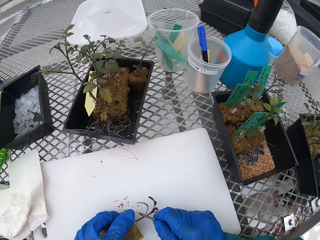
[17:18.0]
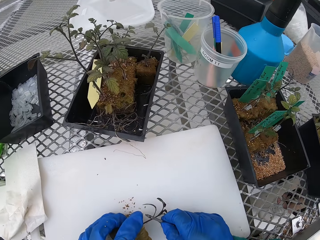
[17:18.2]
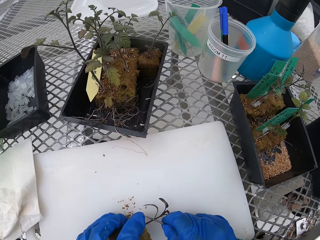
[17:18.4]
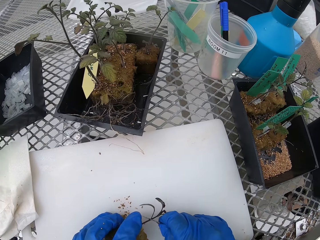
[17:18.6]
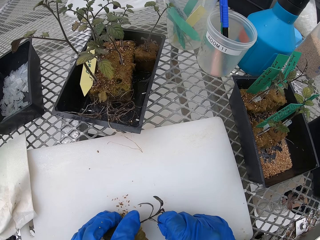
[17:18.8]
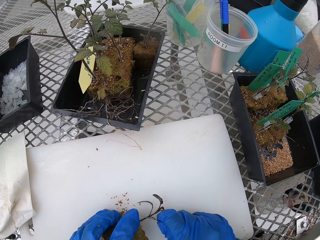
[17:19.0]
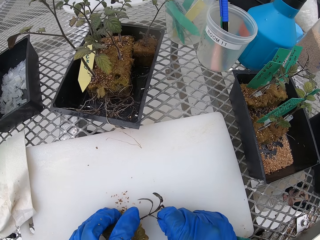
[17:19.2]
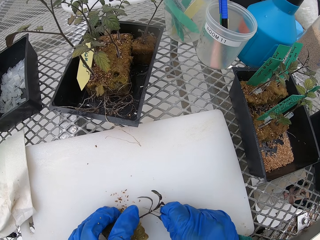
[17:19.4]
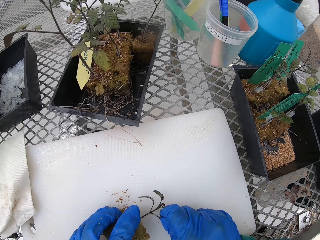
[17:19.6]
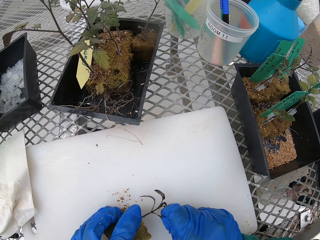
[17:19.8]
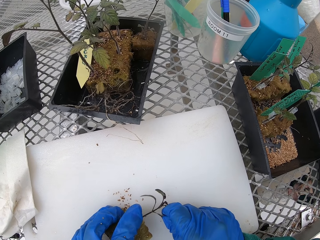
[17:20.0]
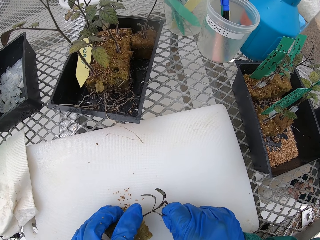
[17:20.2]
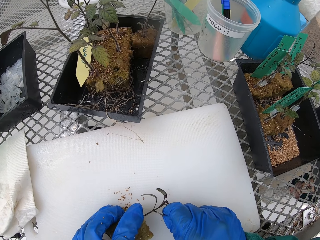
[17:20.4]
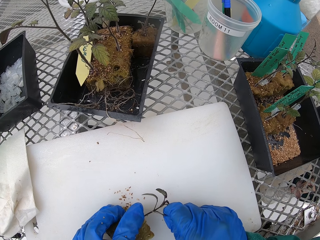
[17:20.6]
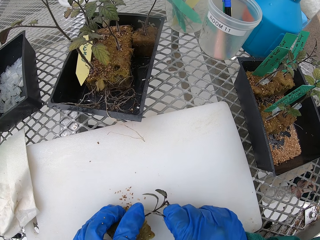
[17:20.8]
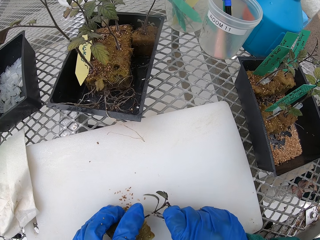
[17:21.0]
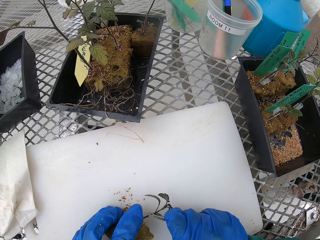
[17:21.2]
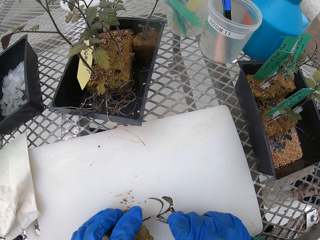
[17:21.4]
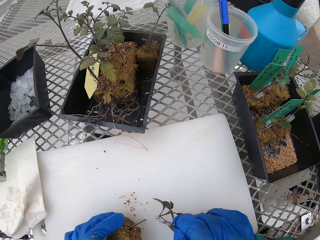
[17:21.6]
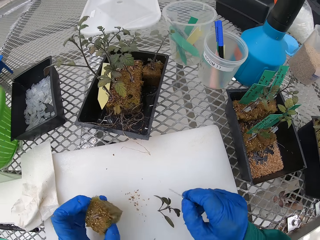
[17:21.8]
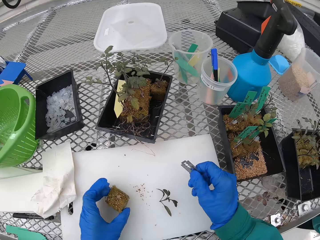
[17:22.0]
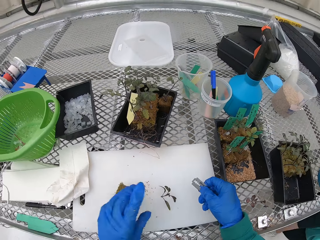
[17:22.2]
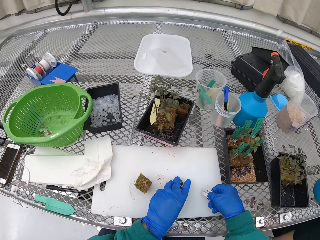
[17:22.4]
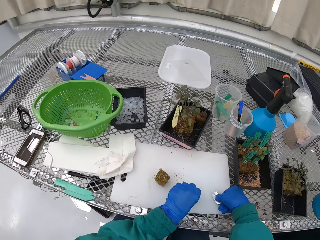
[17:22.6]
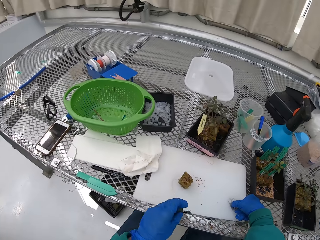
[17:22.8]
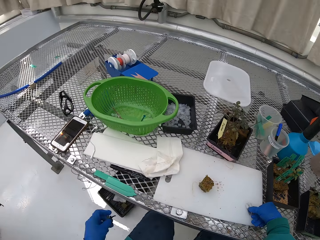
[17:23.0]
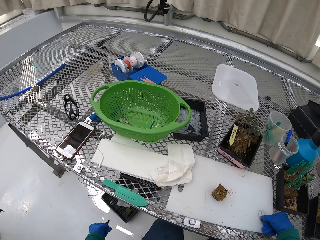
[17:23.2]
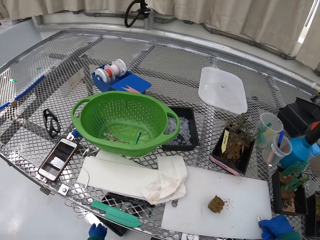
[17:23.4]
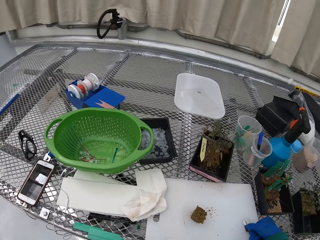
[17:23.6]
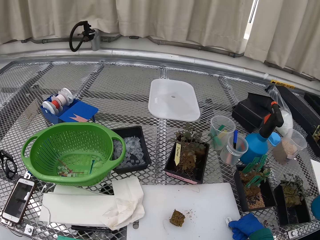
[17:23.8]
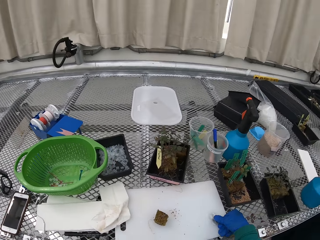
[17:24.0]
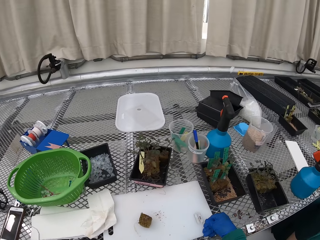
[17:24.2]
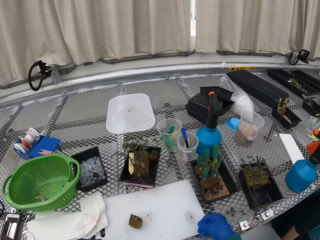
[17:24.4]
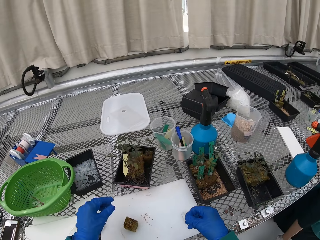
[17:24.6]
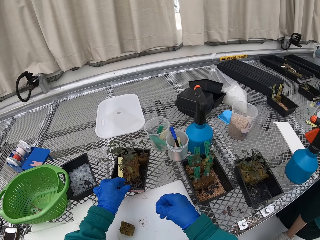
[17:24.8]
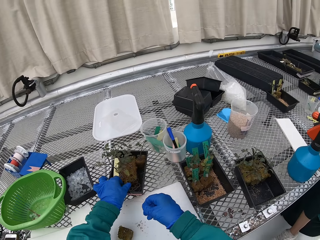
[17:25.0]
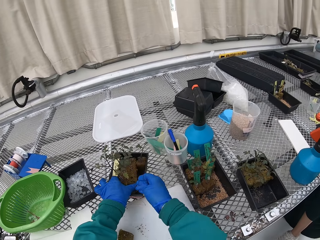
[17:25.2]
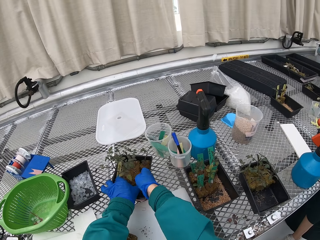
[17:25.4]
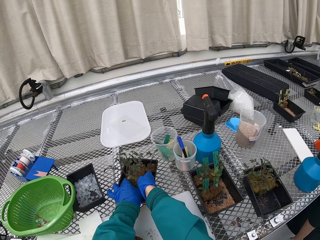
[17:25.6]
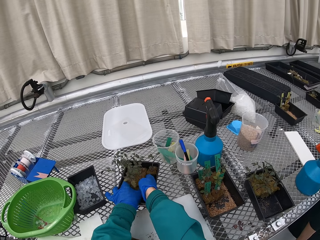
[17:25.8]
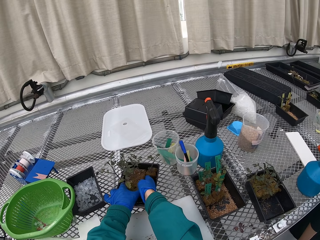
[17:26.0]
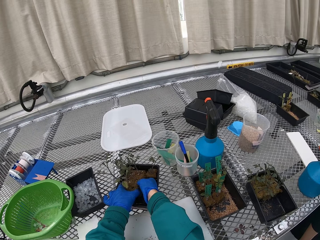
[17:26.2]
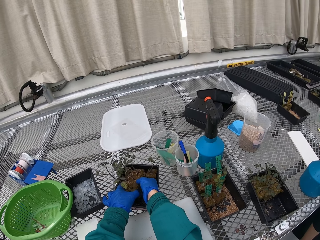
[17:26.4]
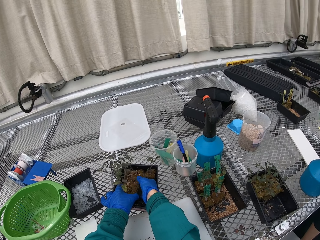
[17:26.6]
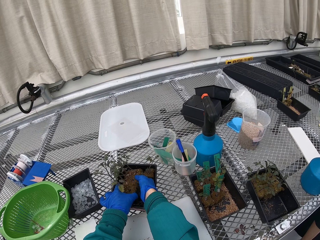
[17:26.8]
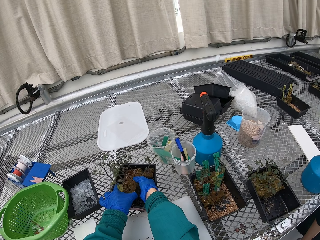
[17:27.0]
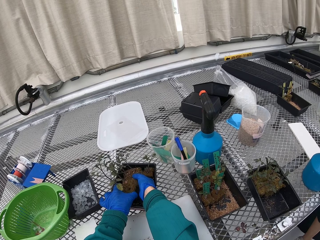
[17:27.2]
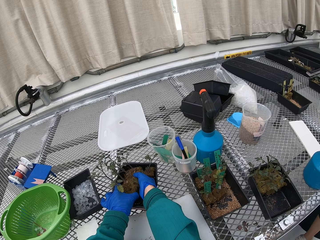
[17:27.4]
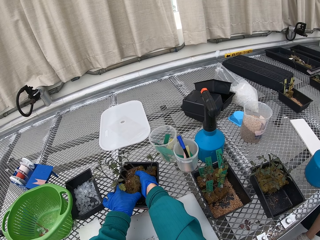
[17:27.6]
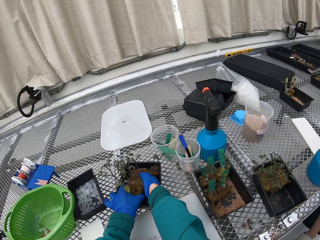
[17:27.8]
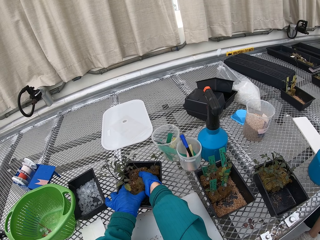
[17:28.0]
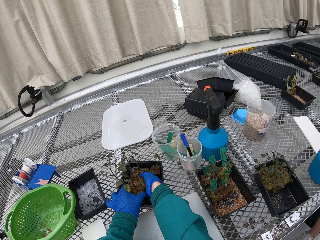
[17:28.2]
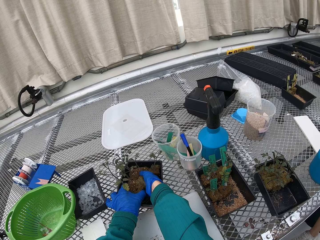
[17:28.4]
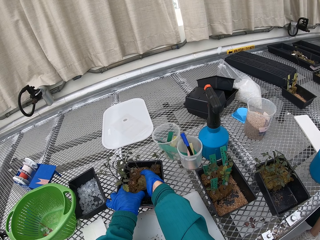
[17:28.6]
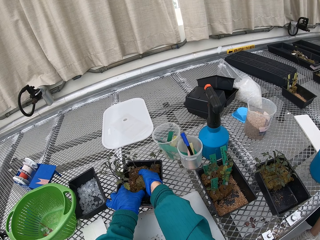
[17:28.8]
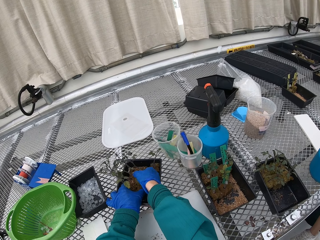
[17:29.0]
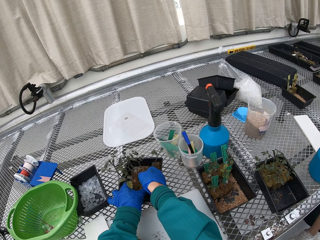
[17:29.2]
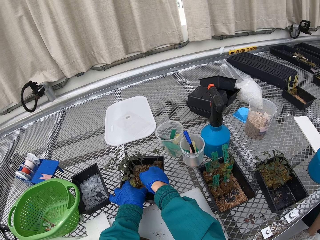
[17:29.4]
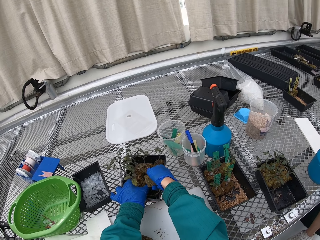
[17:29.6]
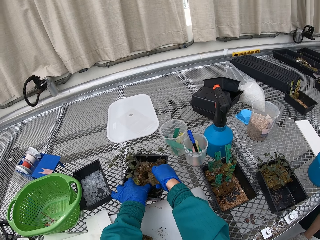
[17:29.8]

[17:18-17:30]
The camera wearer cuts the plant. They put the piece of plant away. They pick up the plant.

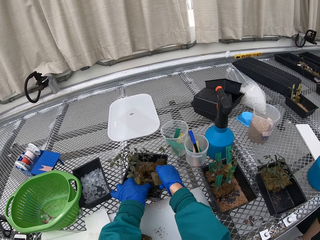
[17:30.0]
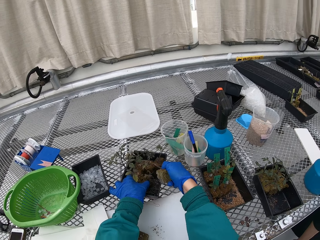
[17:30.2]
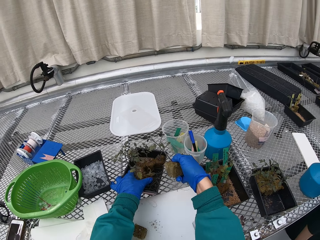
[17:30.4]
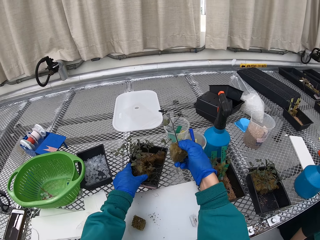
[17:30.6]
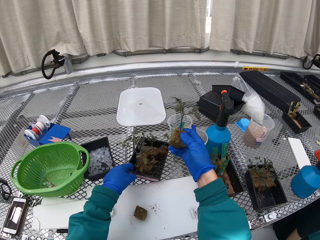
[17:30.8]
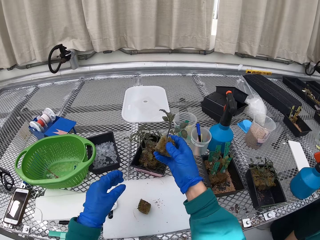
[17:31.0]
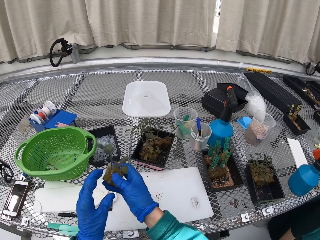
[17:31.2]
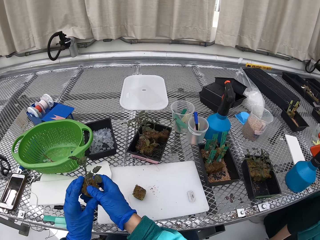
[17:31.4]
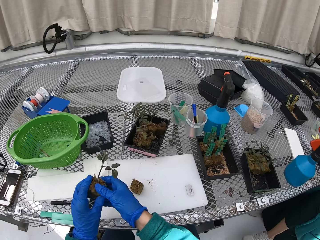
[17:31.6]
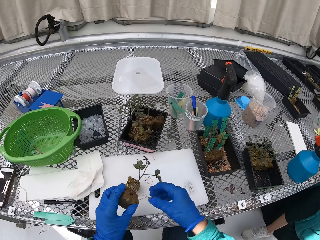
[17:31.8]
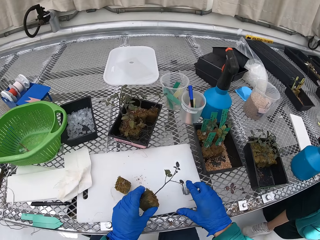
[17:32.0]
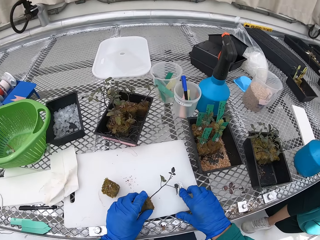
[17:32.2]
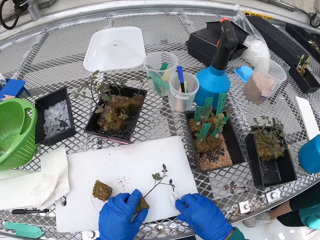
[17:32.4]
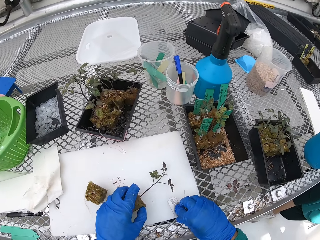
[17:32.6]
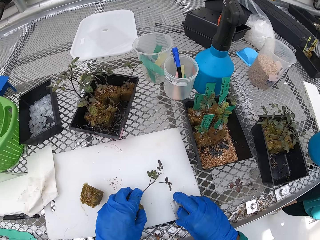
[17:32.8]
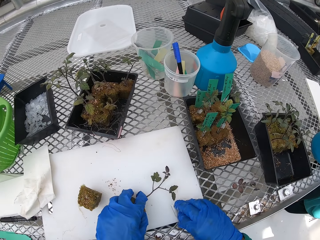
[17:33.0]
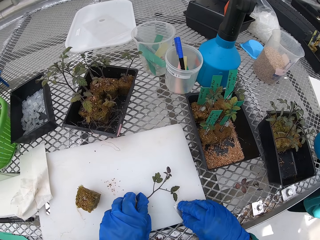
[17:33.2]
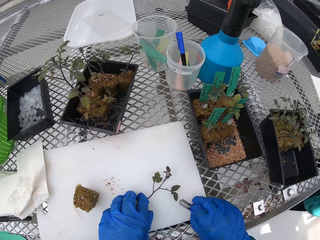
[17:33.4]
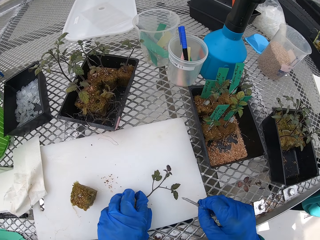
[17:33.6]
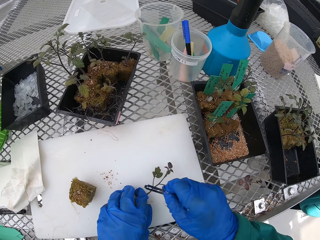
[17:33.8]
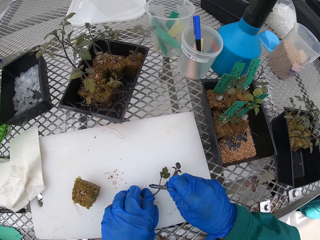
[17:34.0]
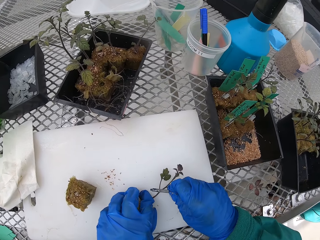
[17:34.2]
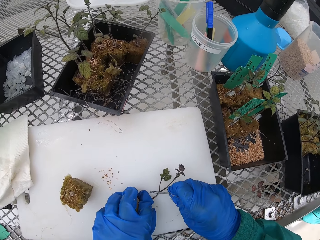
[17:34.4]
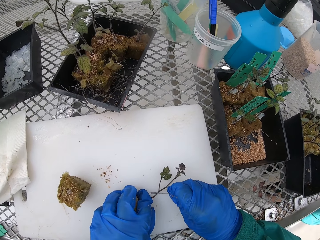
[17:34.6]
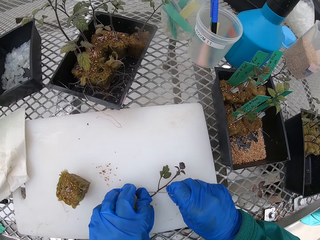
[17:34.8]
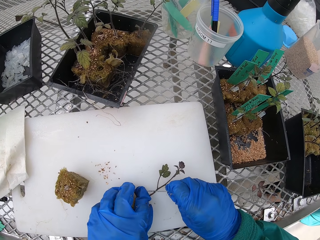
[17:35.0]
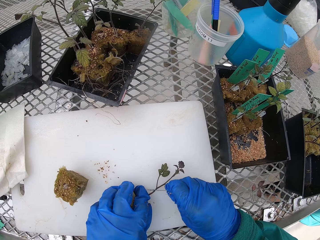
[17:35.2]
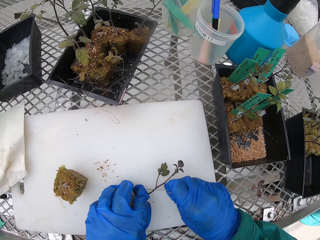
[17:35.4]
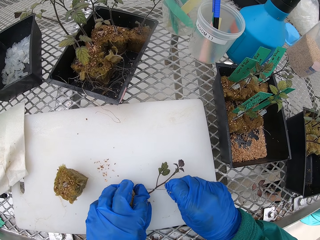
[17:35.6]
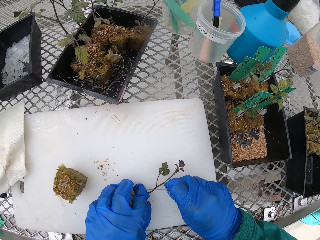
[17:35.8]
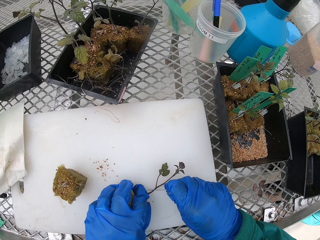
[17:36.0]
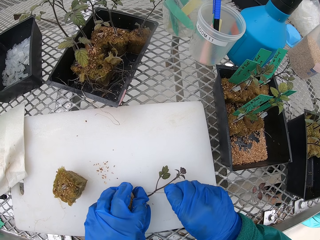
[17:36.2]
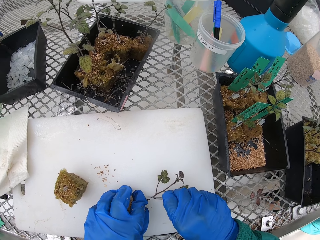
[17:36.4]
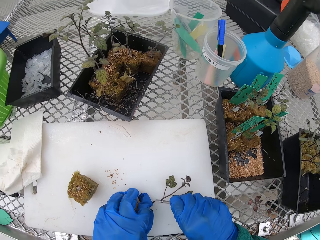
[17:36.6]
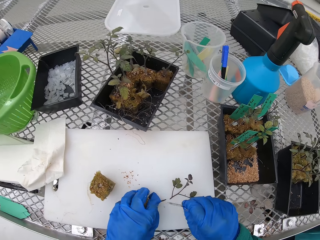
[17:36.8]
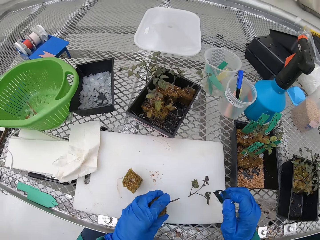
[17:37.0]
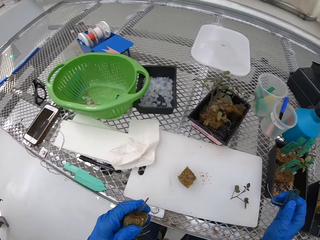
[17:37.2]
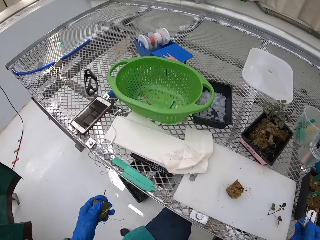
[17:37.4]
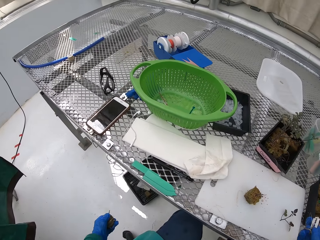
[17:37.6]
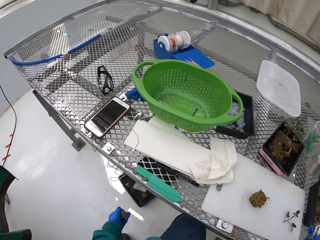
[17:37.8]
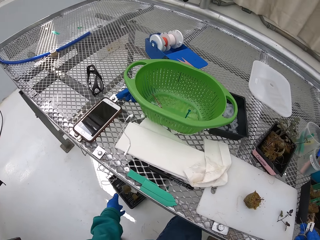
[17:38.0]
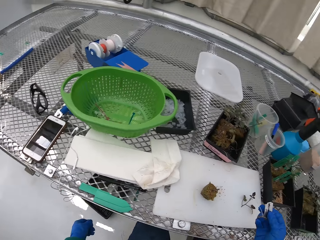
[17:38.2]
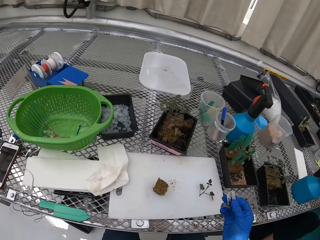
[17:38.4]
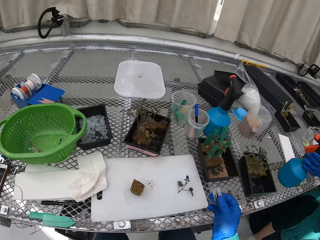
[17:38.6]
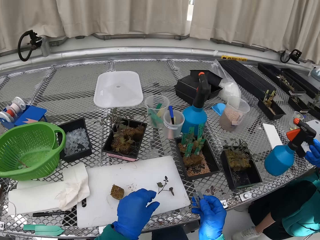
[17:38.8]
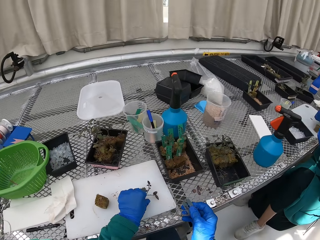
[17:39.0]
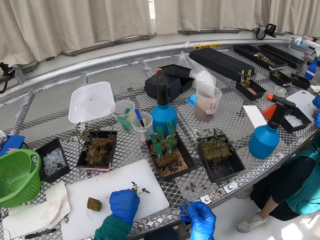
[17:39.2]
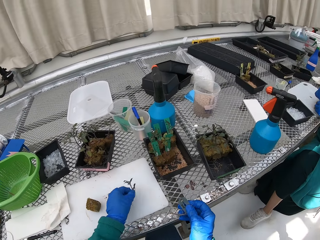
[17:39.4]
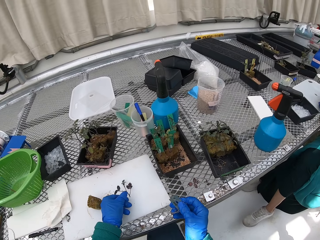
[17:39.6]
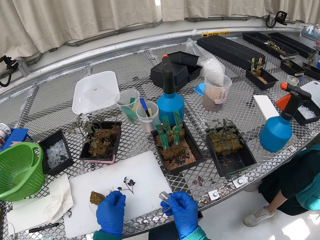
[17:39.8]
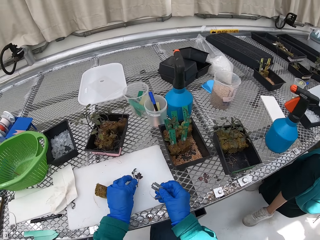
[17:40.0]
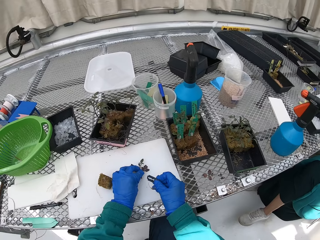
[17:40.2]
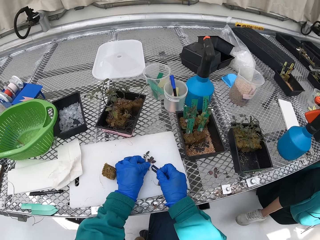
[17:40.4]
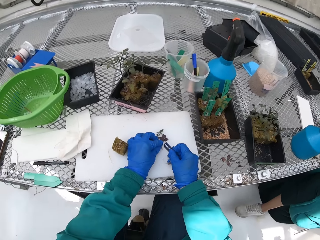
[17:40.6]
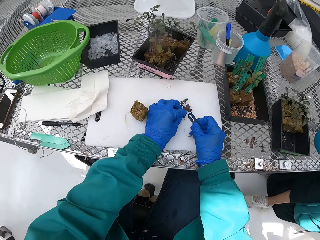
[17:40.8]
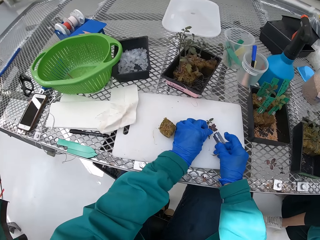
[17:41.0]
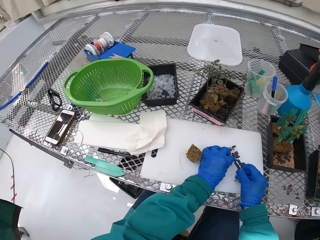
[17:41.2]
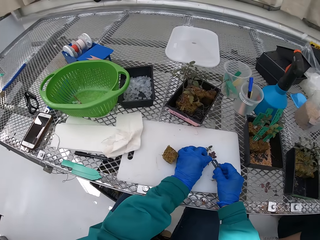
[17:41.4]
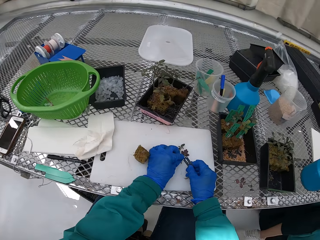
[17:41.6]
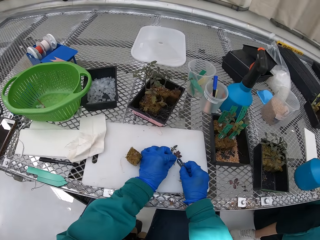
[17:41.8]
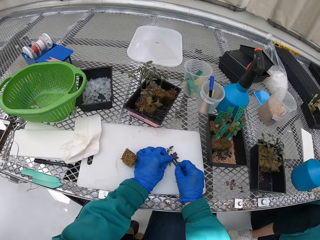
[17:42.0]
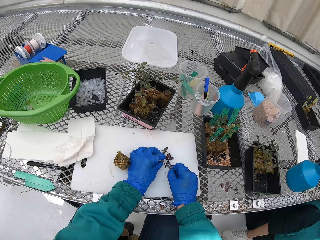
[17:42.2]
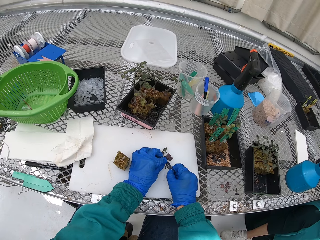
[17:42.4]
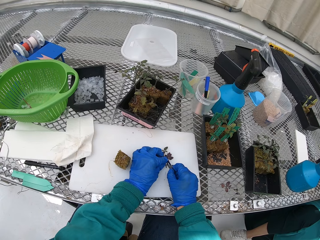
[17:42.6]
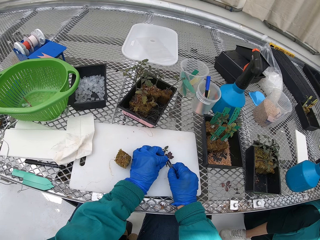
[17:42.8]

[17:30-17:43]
The camera wearer picks up the razor. They cut the plant. They throw the part of the plant away. They cut the plant.
